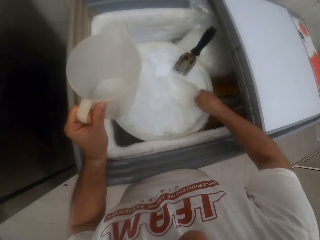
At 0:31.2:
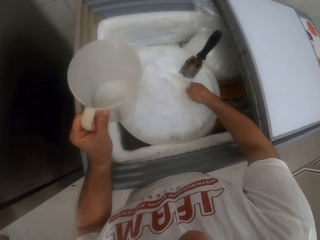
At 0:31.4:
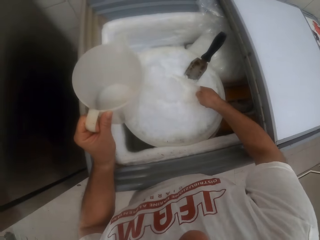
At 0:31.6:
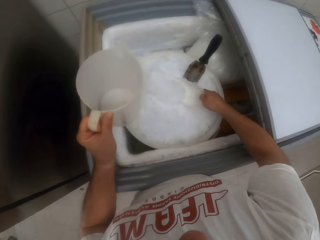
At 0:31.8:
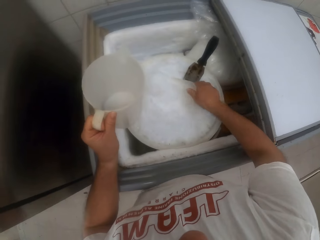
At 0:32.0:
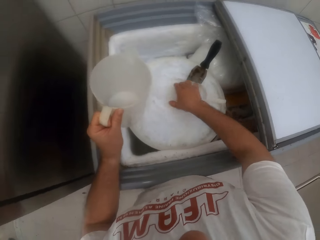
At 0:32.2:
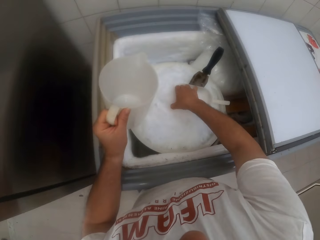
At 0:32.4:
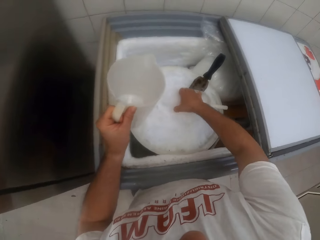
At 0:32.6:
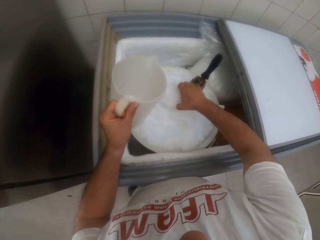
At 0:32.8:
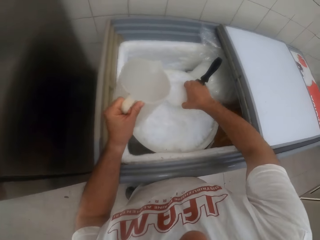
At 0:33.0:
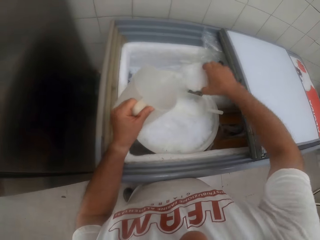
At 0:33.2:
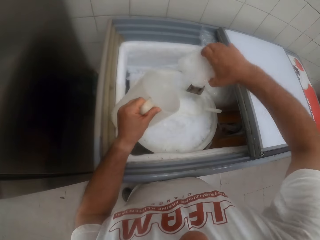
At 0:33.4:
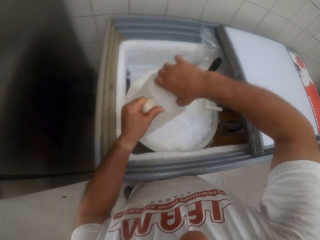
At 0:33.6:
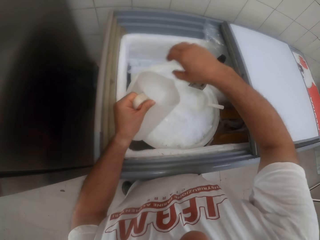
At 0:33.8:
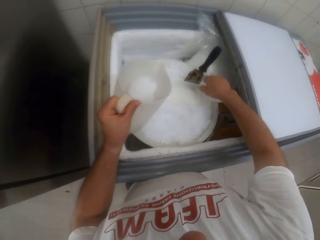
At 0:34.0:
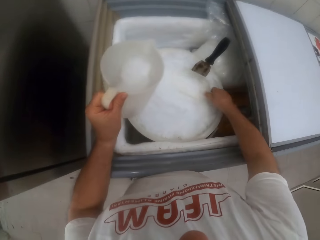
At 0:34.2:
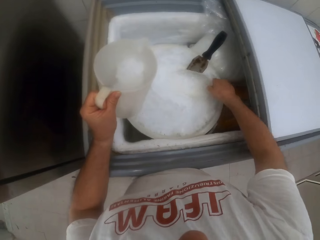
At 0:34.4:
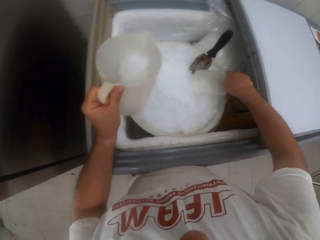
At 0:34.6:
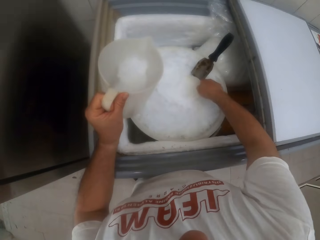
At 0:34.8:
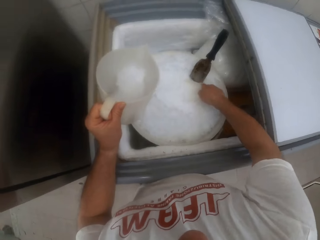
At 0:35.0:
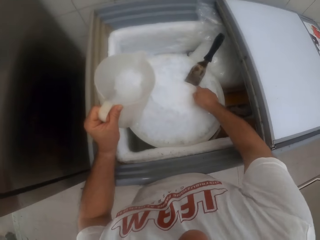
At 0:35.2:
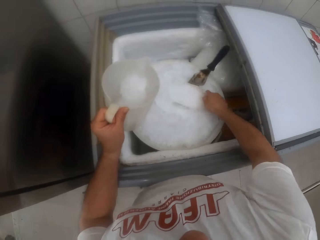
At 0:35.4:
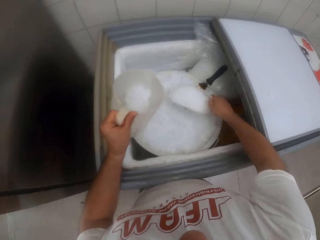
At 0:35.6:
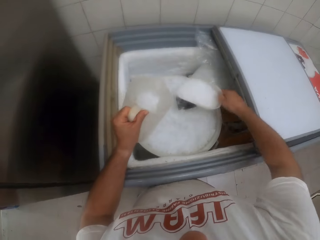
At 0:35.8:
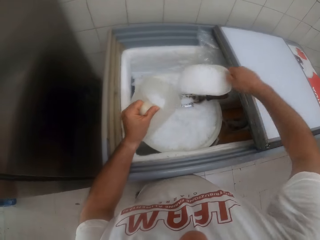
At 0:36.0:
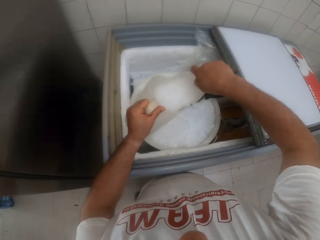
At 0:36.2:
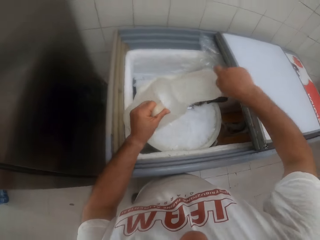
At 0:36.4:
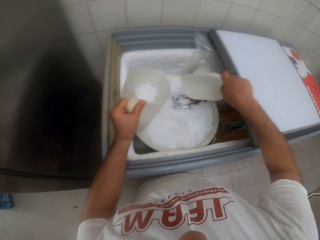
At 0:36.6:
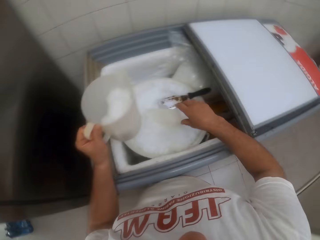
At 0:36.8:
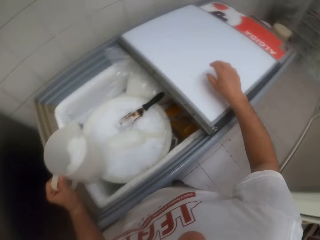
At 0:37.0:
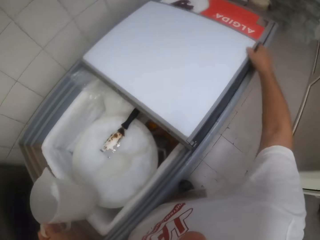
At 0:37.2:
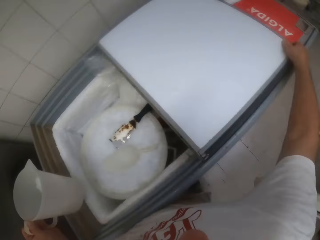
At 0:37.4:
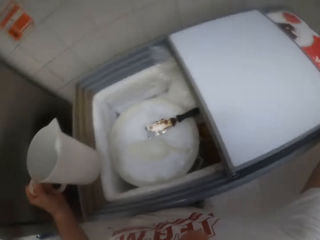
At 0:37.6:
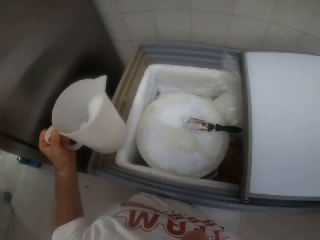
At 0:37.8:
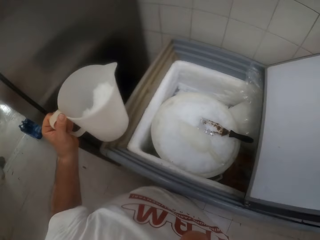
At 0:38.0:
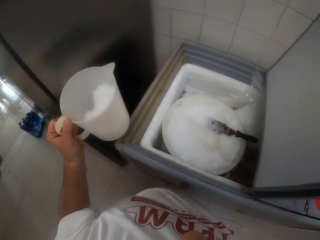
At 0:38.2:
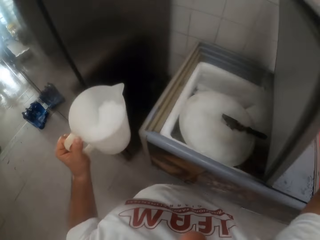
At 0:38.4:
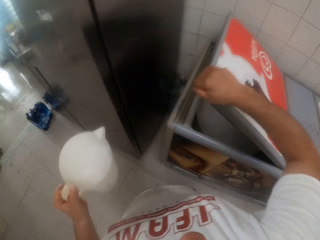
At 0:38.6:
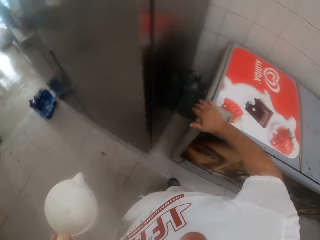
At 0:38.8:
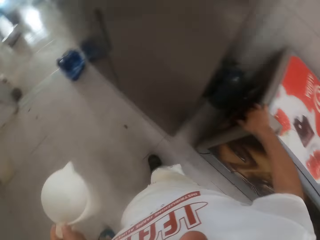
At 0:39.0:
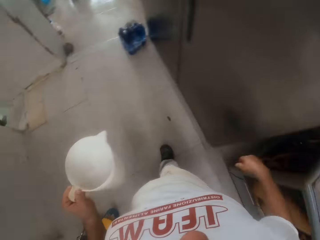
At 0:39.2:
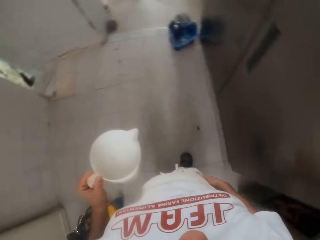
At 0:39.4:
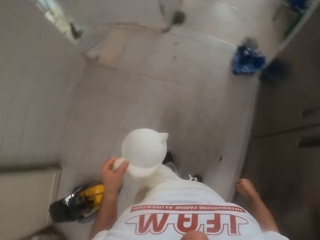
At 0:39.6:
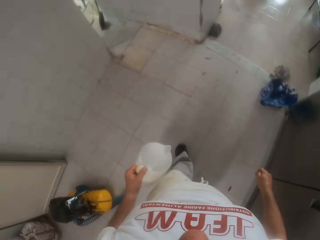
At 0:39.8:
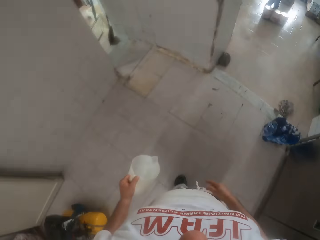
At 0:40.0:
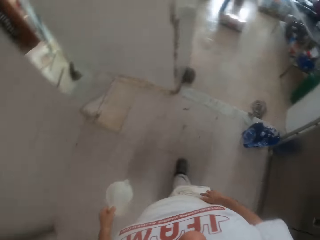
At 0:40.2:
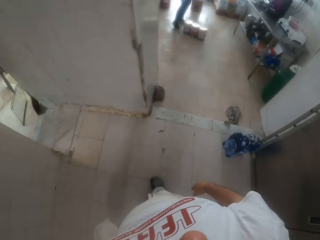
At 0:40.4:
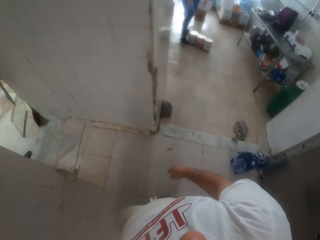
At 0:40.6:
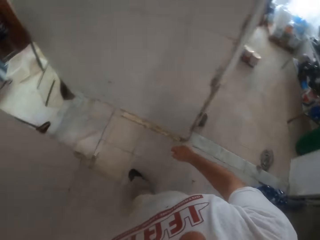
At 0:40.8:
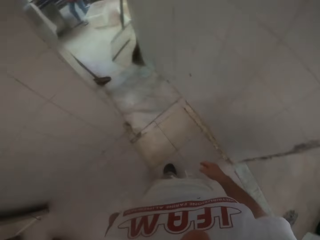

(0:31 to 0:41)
The camera wearer scoops the ice. He picks up a block of ice from the ice scoop with his right hand. He puts the block of ice into the white jug with his right hand. He picks up the spatula. He scoops ice from the bucket of ice with the ice scoop with his right hand. He puts ice into the white jug from the ice scoop in his right hand. He closes the chest freezer with his right hand. He walks around the room.

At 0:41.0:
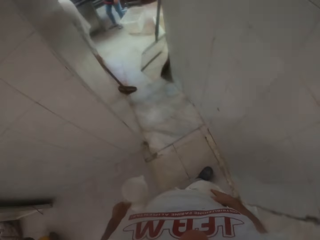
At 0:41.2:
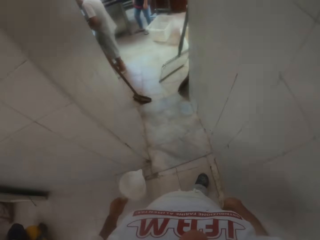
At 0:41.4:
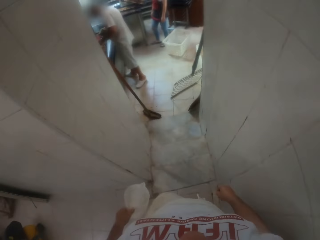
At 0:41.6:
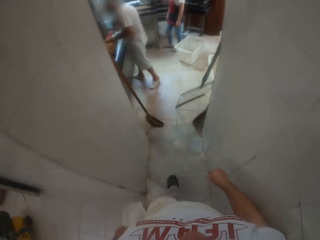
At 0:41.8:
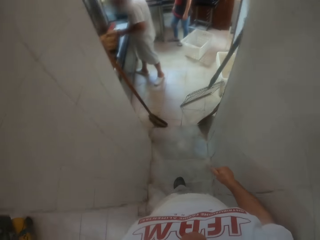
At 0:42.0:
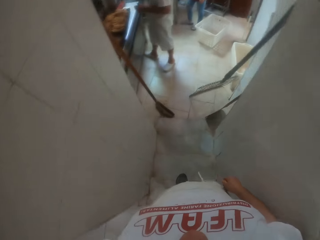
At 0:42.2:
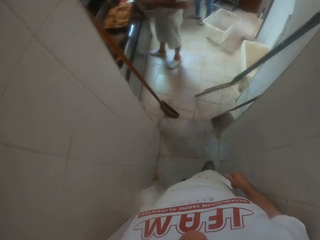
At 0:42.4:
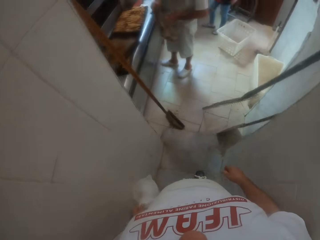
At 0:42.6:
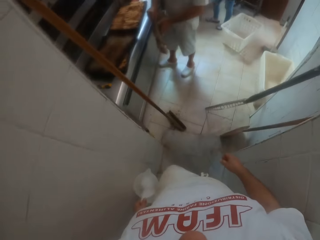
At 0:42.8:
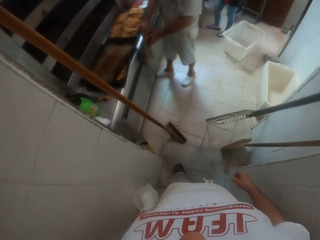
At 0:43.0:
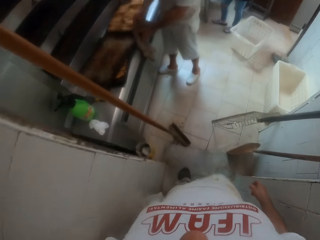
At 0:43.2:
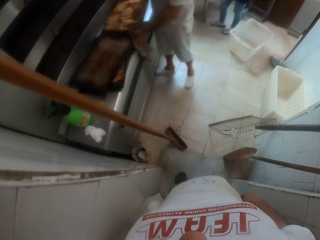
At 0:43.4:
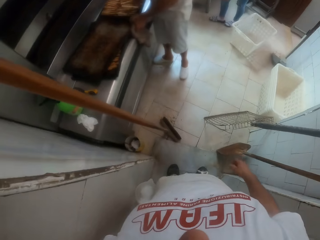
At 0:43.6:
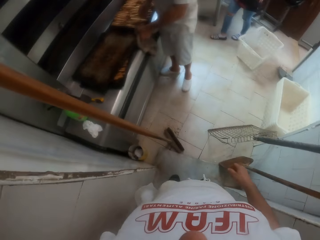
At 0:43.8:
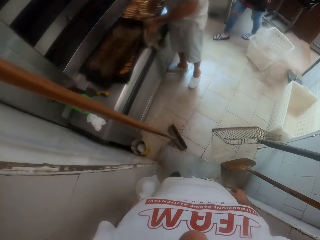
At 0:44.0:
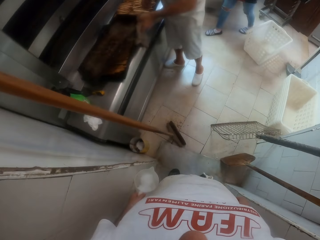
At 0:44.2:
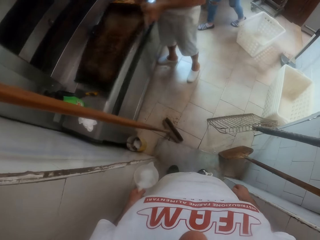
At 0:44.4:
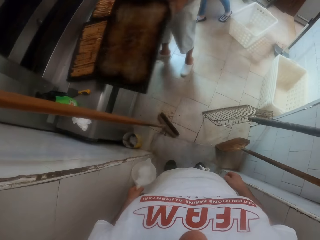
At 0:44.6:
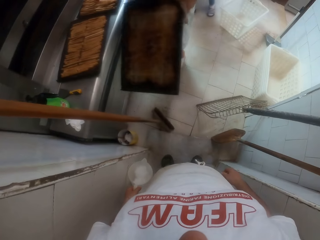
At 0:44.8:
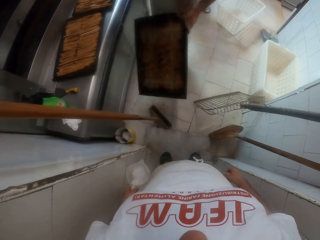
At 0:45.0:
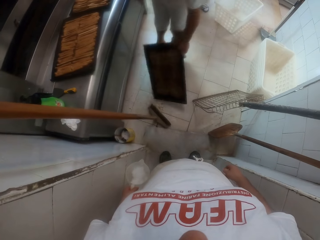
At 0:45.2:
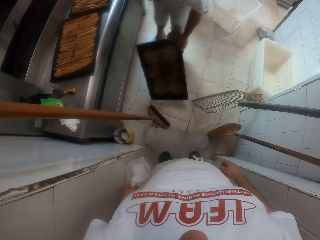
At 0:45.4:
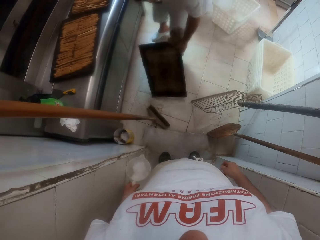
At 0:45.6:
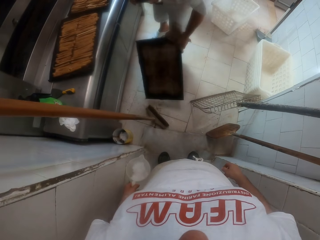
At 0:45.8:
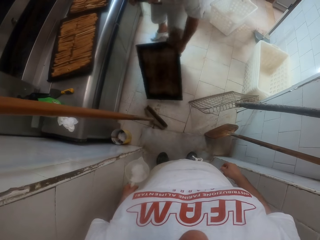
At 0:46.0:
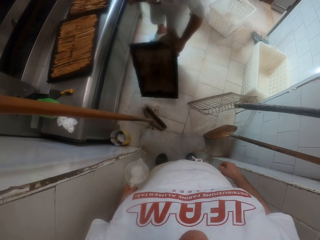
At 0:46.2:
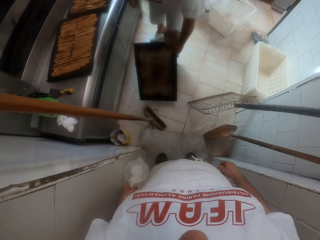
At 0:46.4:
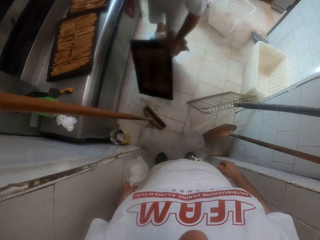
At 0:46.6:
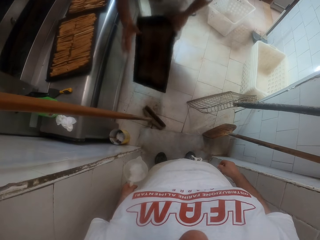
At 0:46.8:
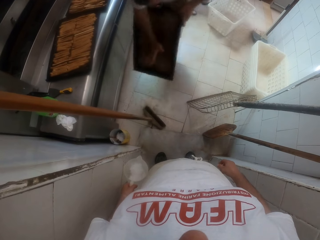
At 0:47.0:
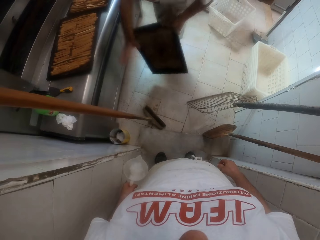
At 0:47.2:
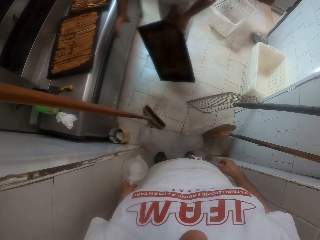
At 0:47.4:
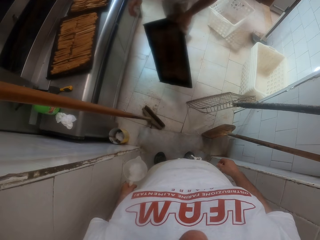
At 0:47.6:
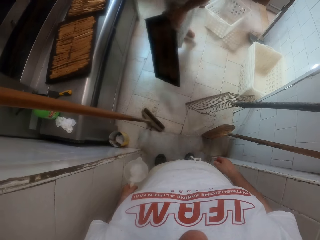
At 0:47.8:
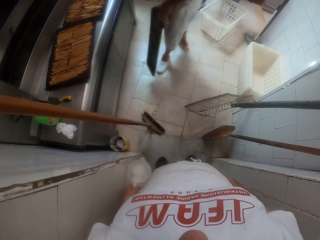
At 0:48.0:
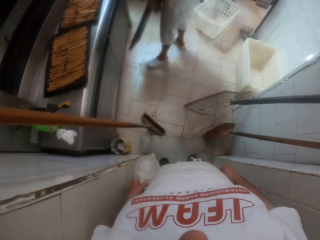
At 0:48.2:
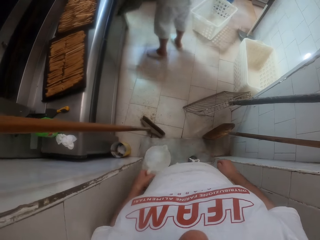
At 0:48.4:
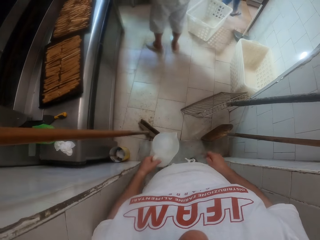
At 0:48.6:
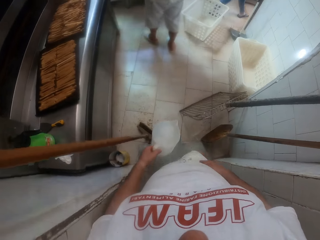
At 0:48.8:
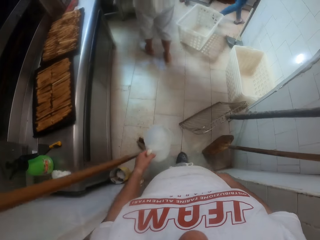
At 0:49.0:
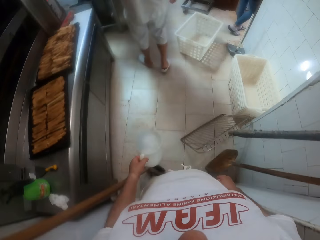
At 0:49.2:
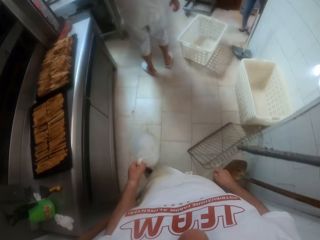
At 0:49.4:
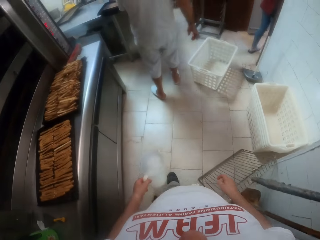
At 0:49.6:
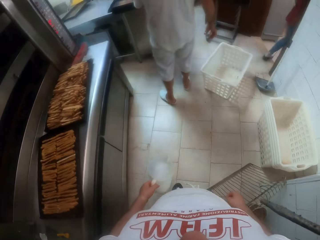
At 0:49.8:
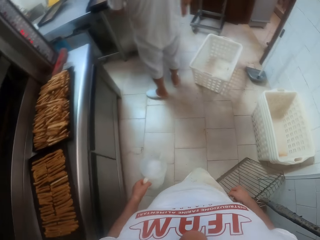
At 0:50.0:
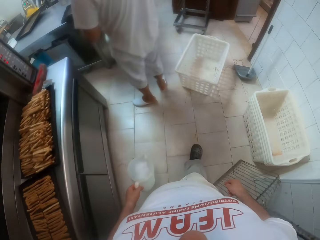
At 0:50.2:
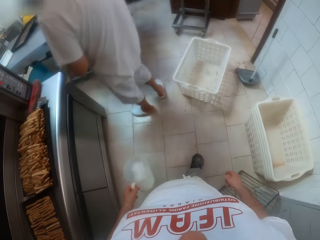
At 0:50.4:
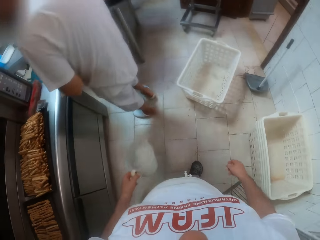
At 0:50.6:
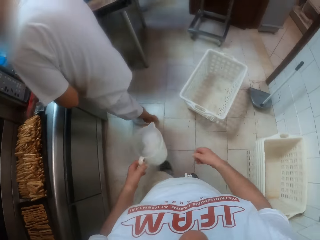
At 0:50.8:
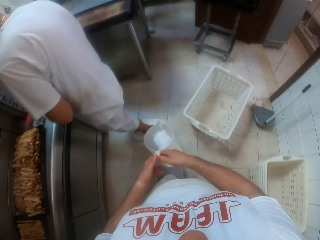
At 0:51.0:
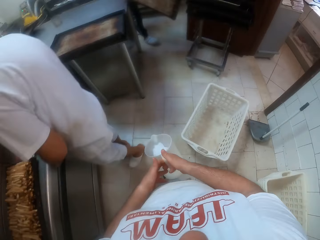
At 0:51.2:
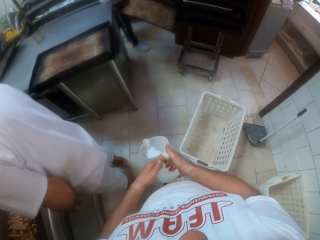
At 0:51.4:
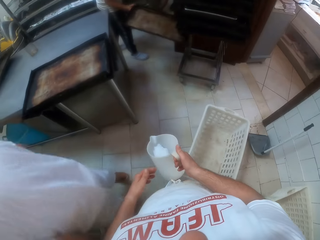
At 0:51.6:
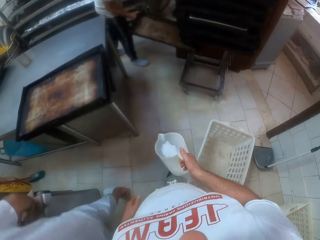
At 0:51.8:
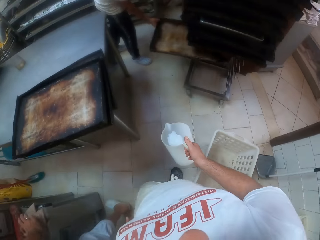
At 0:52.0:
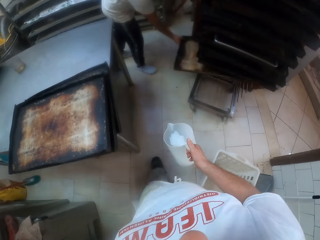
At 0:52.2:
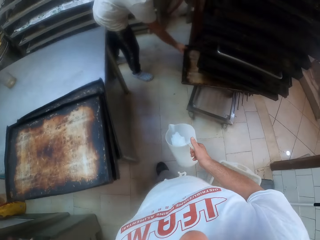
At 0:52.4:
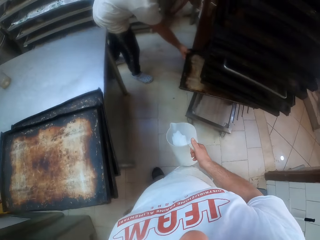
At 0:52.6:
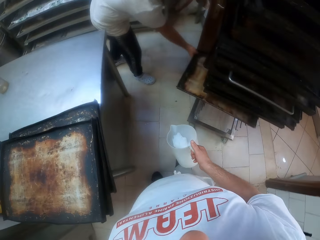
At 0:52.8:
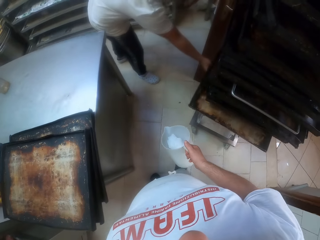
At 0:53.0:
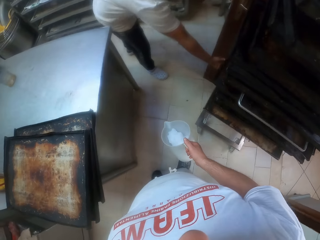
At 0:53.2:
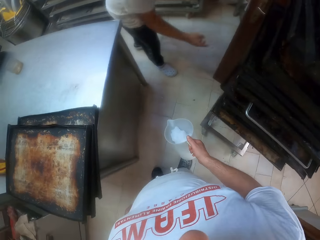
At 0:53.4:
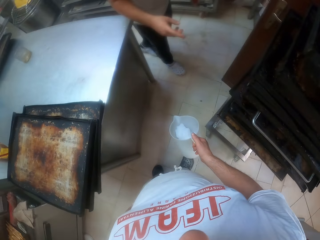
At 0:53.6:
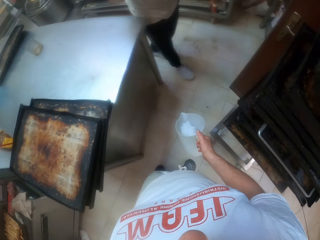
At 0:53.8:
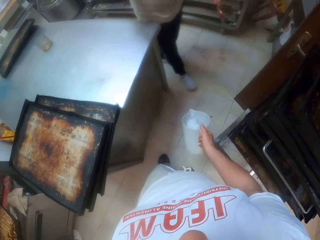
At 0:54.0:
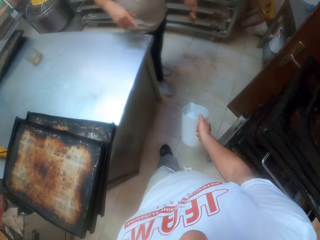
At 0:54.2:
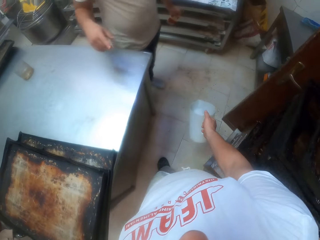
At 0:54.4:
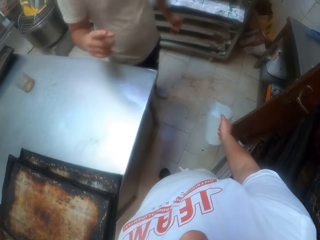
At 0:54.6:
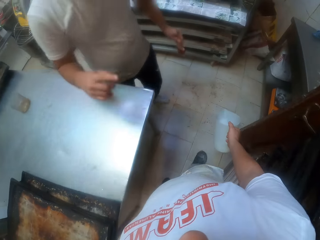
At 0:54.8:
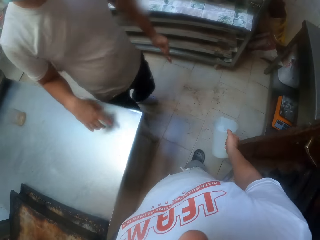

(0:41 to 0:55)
A man holds the baking tray. A lady stands beside the man. The camera wearer interacts with the man. The man picks up the baking tray from a metallic table with his hands. The man hits the baking tray on the floor with his left hand. The man dusts dirt off the baking tray with his right hand. The man walks around the room. The man places the baking tray on the metallic baker's table with his left hand. The lady walks around the room. The camera wearer walks around the room. Another man puts a baking tray into a tray rack with his right hand.
